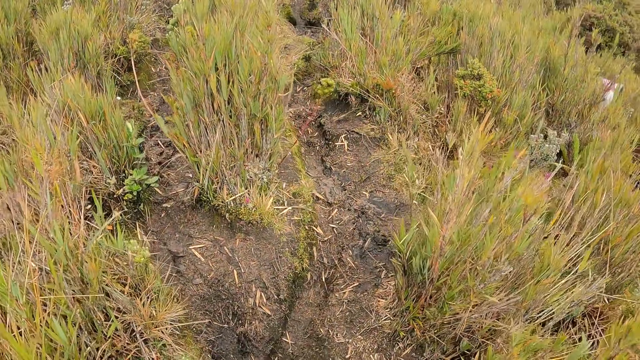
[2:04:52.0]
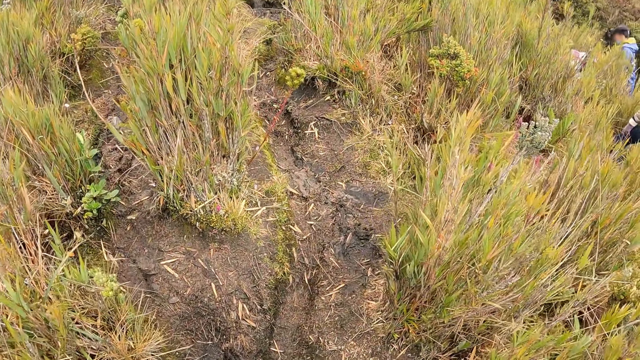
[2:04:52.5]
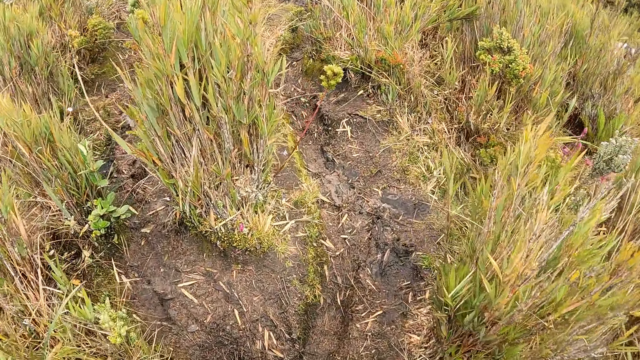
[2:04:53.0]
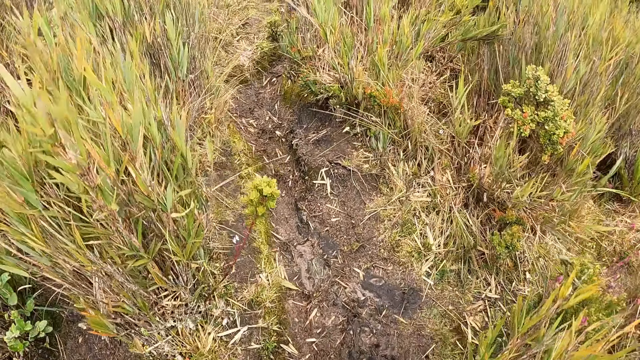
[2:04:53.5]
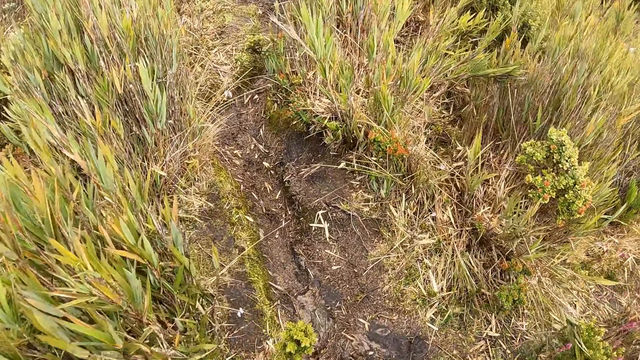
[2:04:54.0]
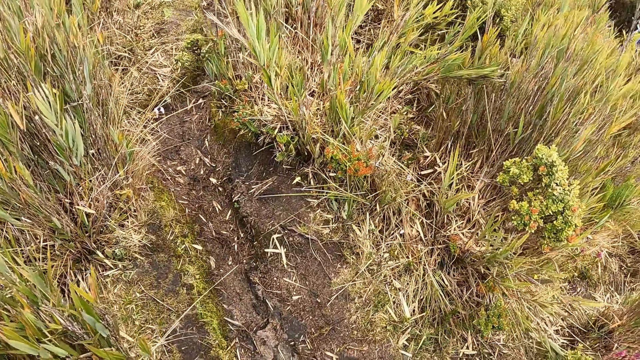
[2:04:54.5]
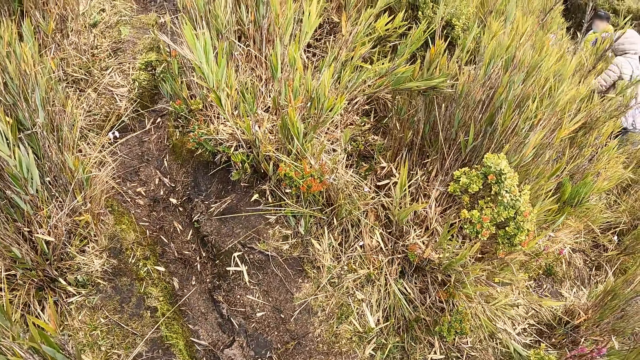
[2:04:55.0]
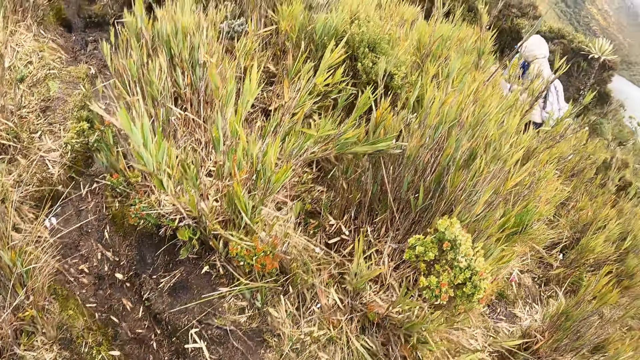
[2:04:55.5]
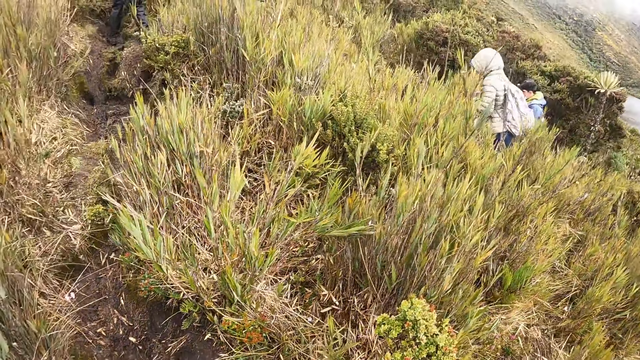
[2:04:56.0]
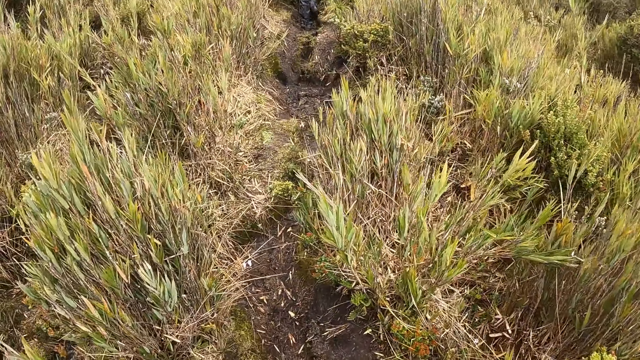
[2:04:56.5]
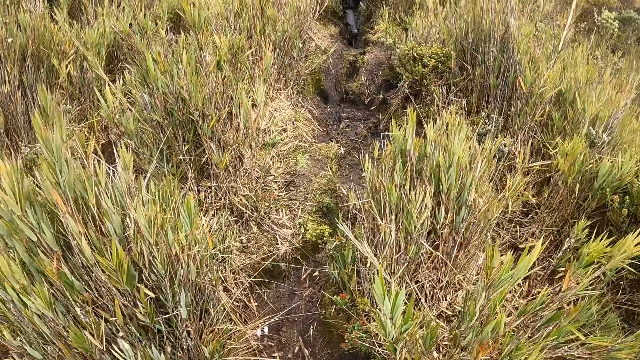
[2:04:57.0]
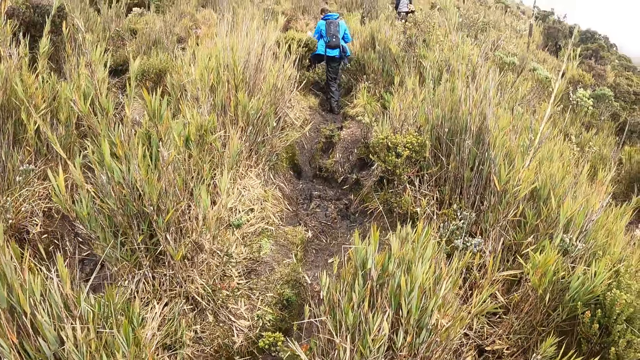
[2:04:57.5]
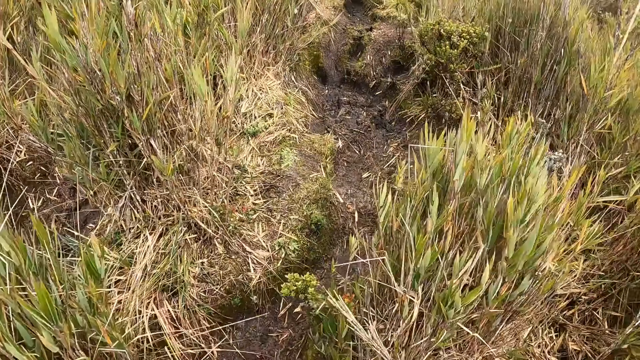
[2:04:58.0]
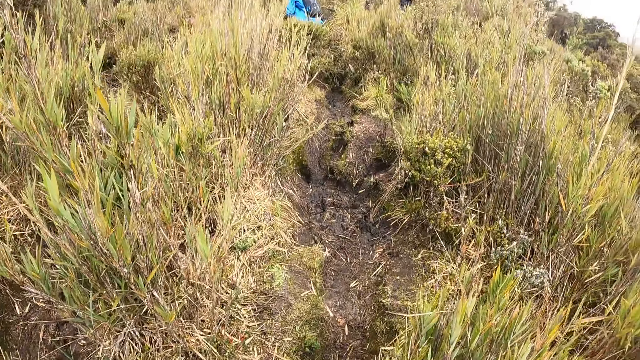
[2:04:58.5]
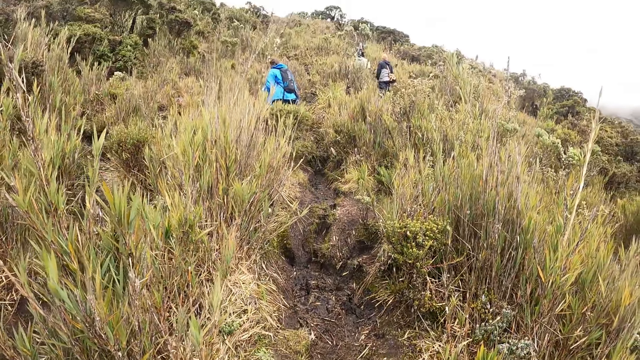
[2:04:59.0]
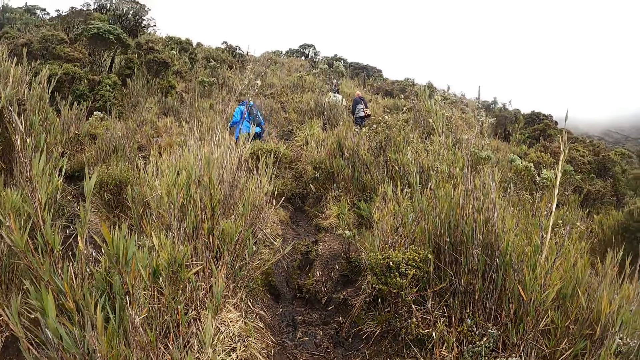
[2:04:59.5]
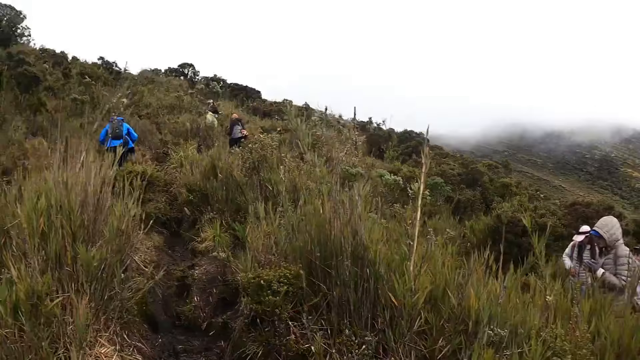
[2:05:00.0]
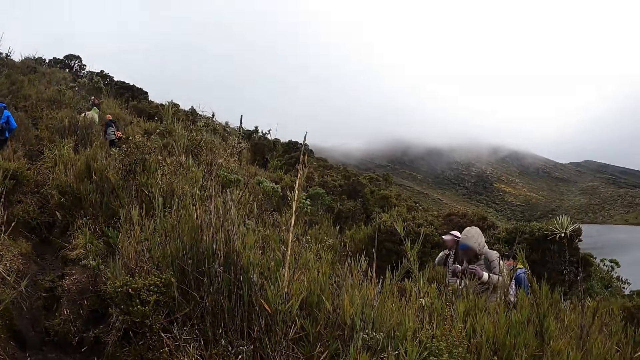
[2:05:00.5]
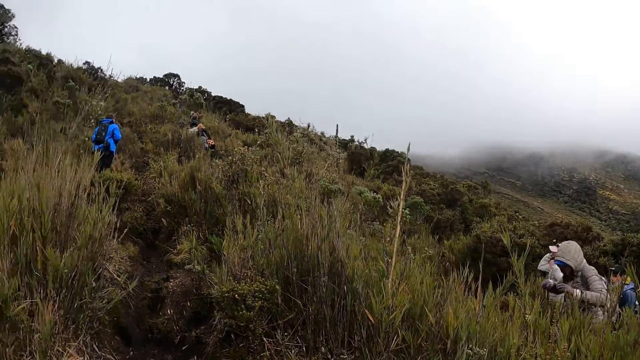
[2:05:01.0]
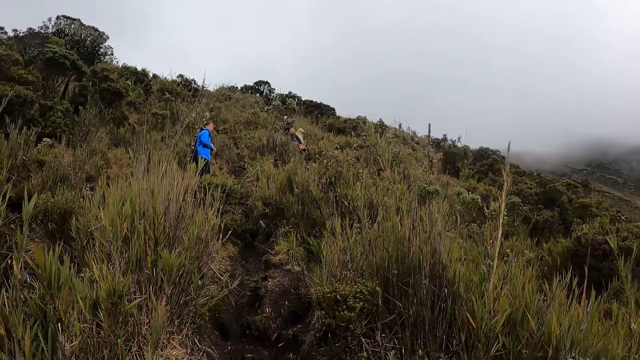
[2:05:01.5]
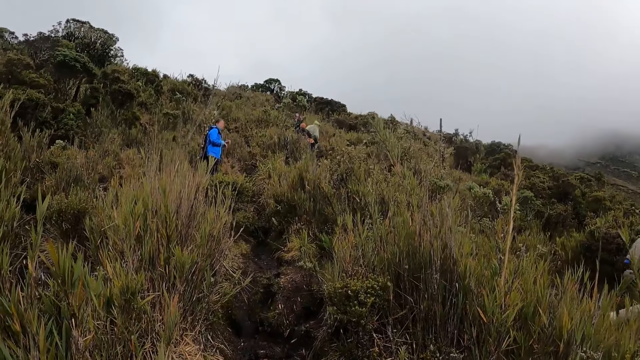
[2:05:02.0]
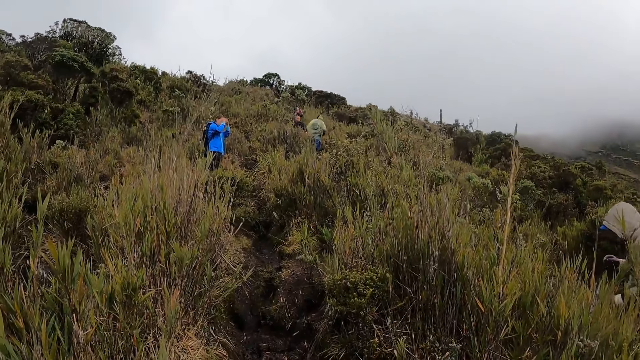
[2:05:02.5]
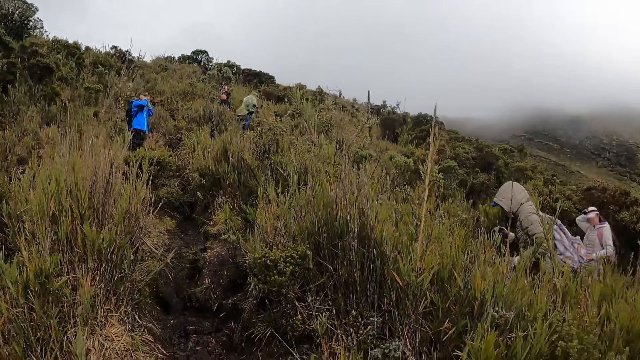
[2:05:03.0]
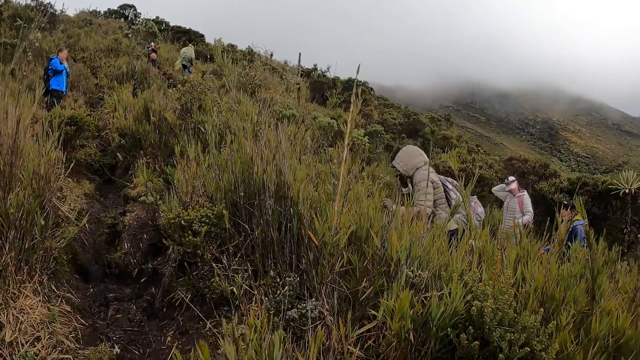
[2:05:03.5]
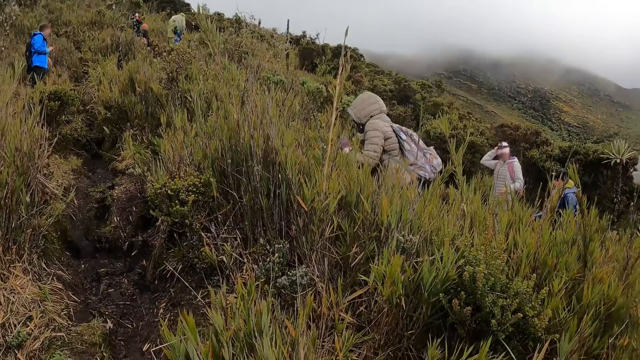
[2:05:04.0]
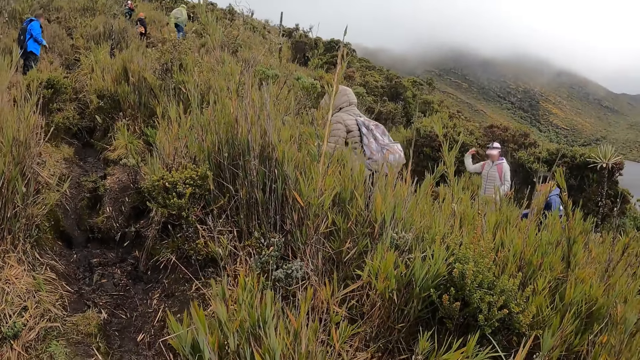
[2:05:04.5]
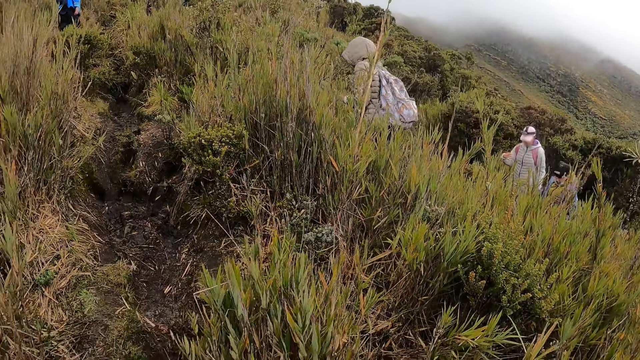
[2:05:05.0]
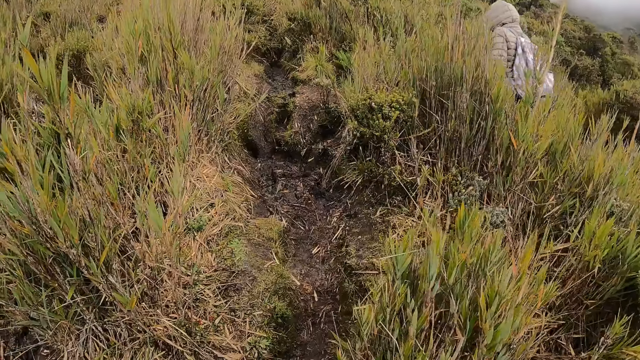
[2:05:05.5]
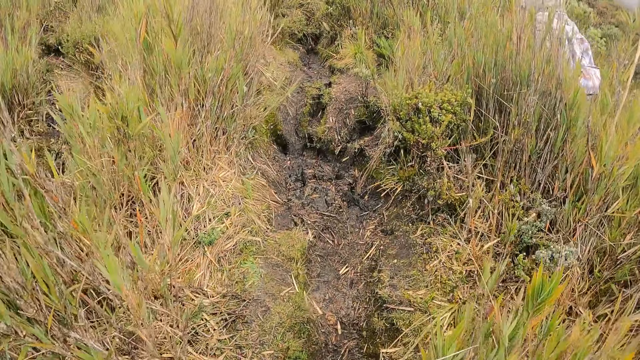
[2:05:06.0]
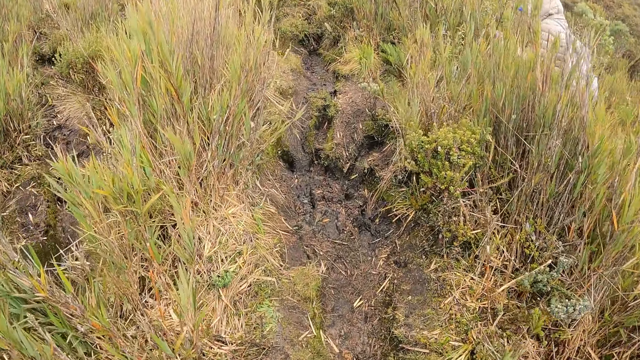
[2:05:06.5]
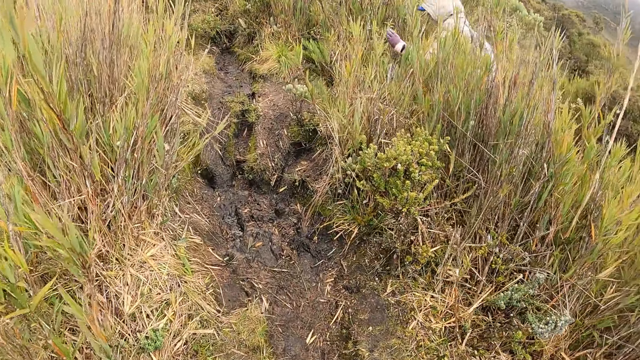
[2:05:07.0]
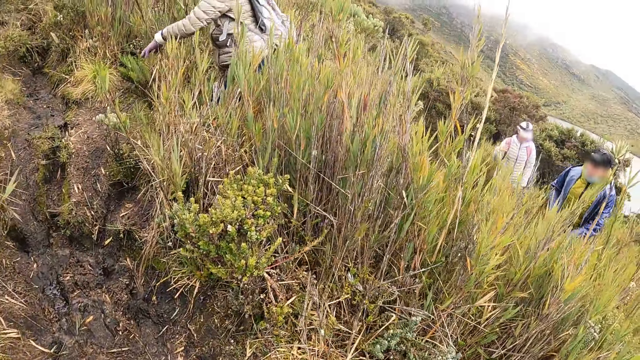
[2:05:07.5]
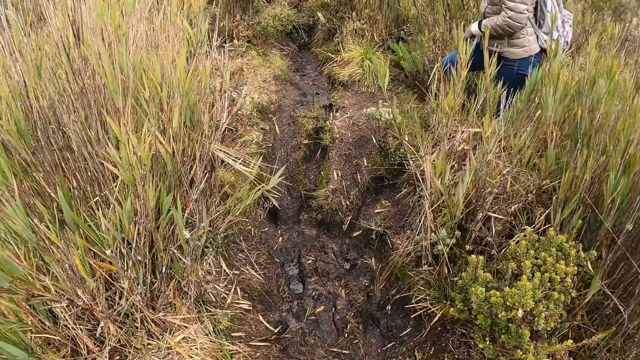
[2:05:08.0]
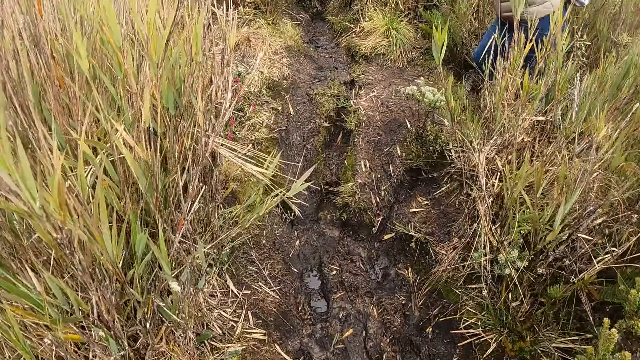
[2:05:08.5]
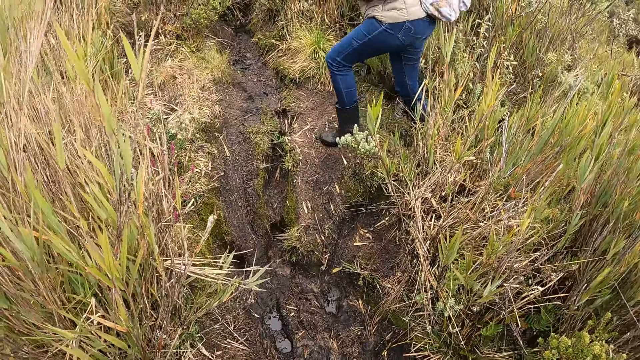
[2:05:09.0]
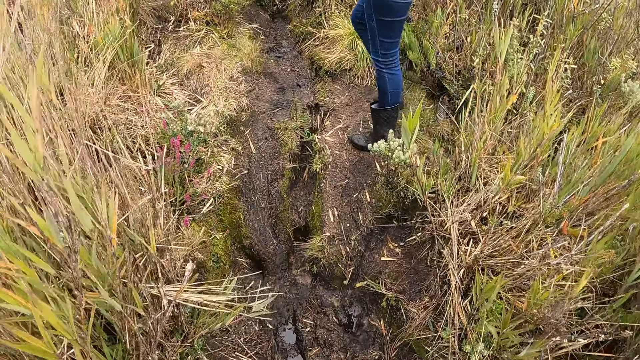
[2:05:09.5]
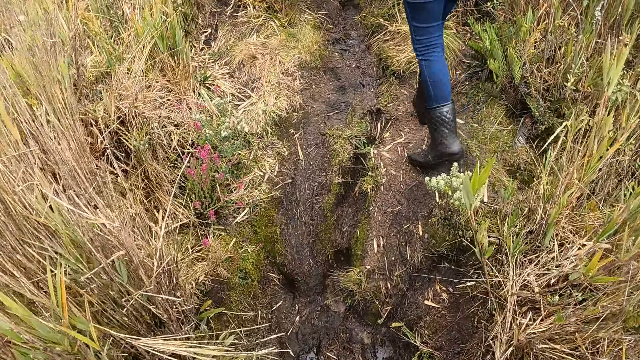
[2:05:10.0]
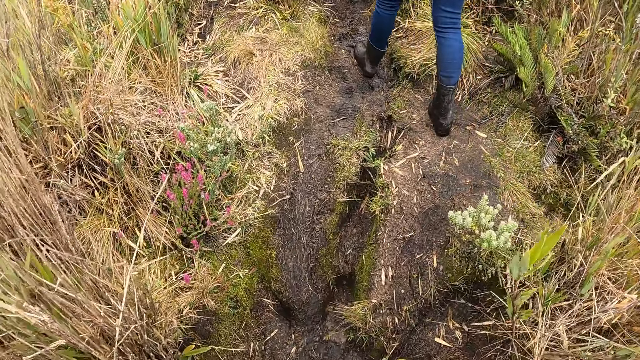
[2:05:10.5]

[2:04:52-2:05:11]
The camera wearer walks on the pathway. They look at the people. They walk on the pathway.

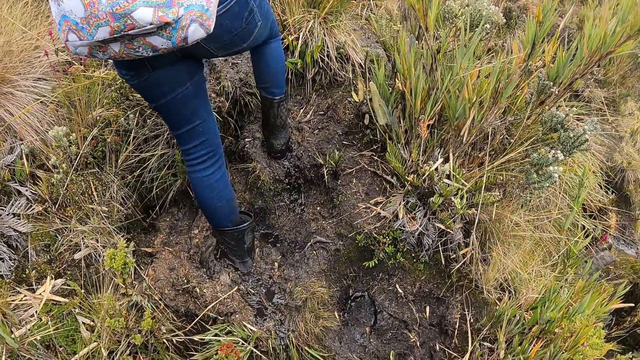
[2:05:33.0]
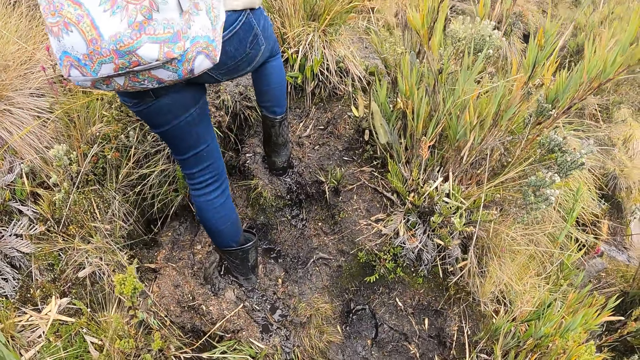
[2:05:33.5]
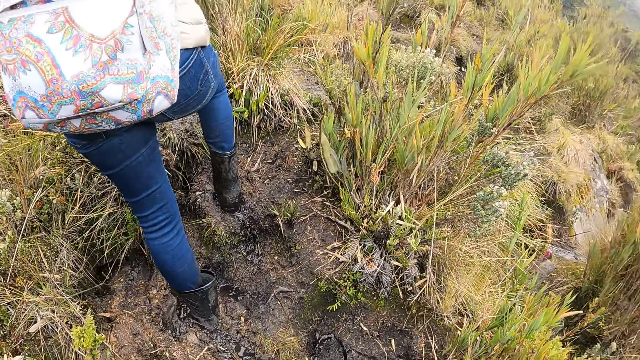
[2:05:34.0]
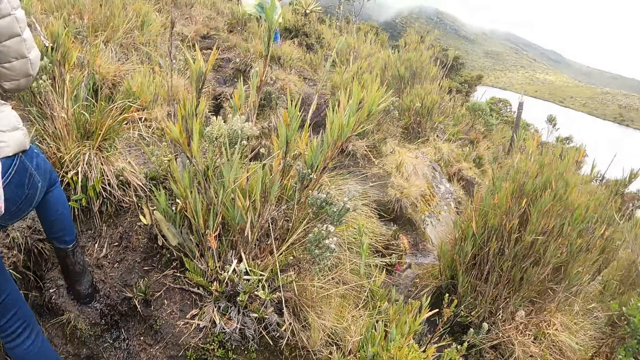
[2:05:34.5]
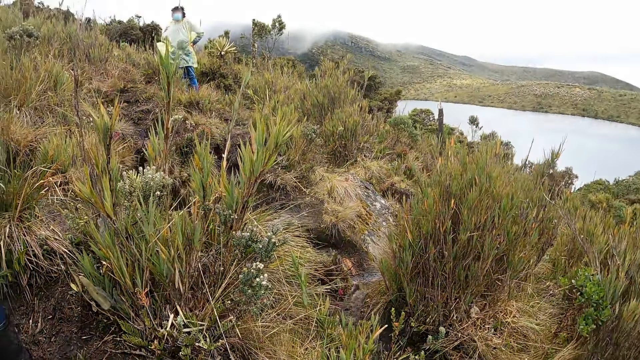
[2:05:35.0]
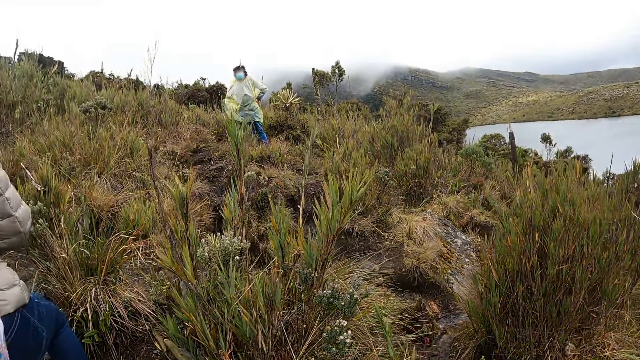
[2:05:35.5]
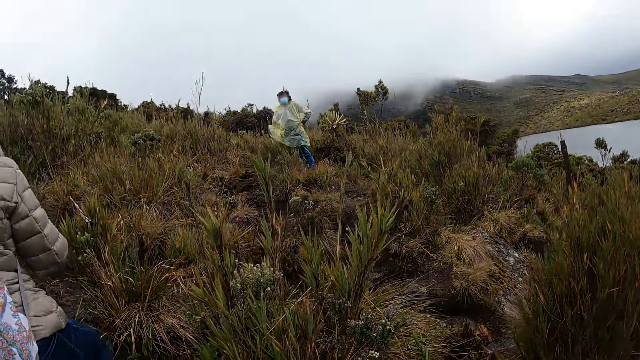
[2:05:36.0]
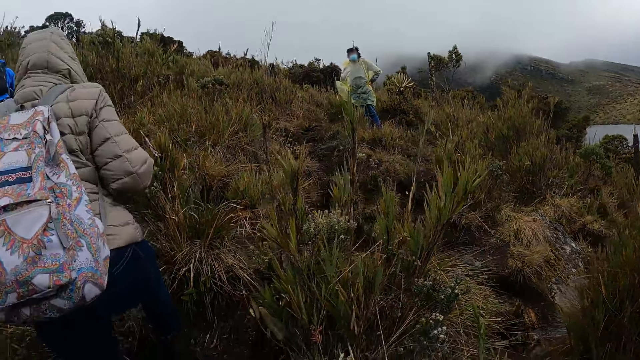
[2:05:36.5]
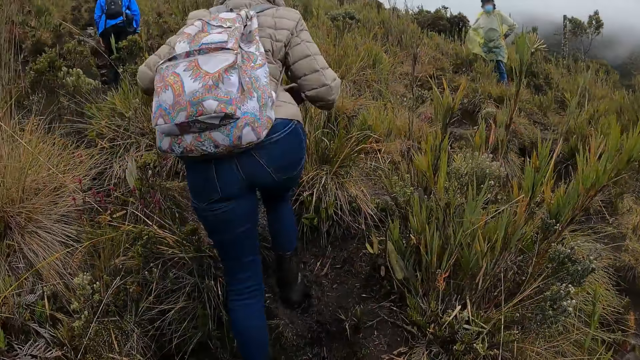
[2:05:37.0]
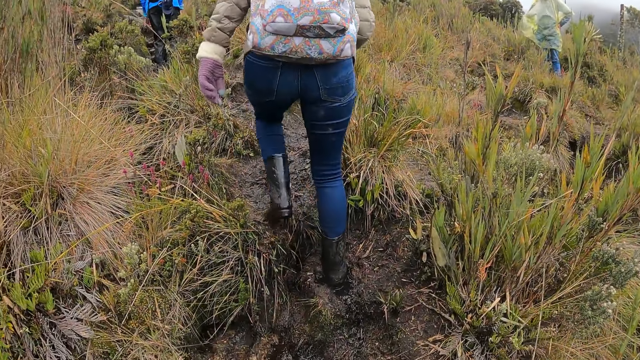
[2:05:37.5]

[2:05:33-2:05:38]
The camera wearer looks at the water.
